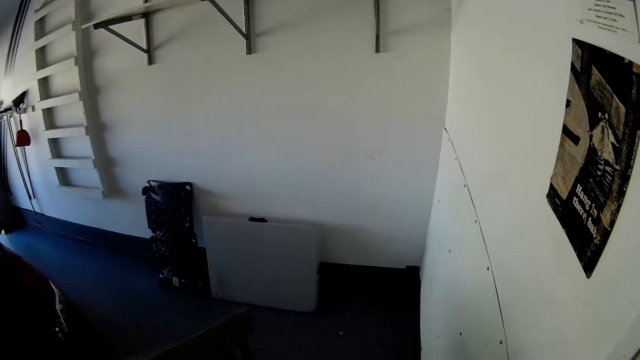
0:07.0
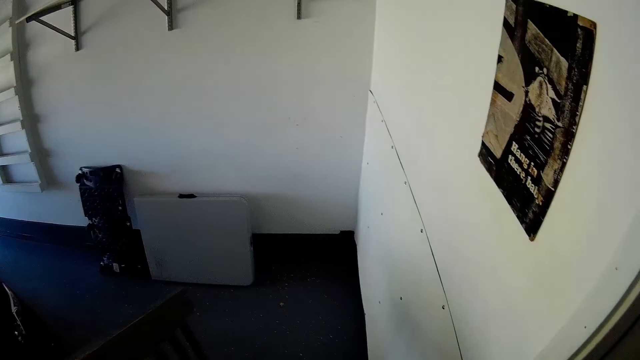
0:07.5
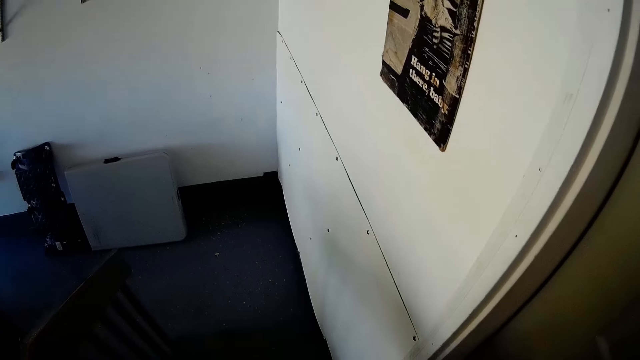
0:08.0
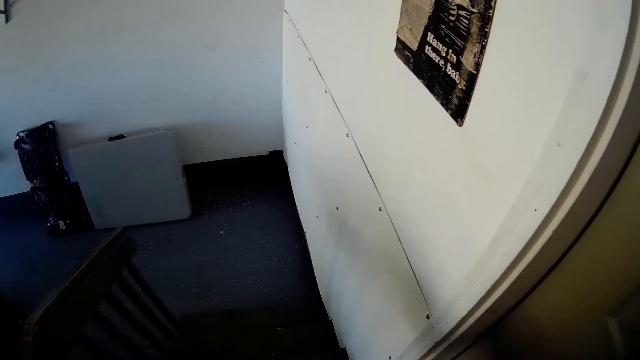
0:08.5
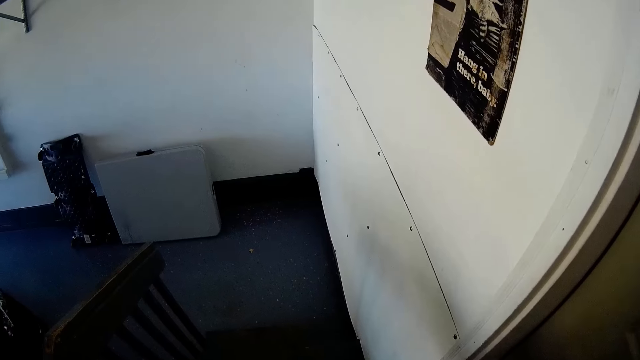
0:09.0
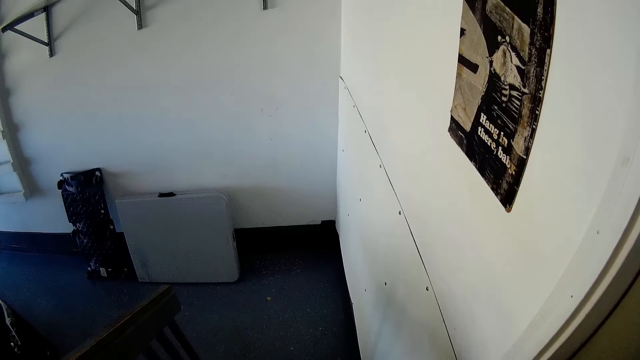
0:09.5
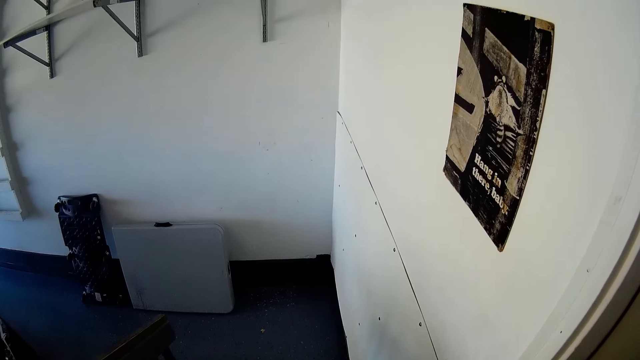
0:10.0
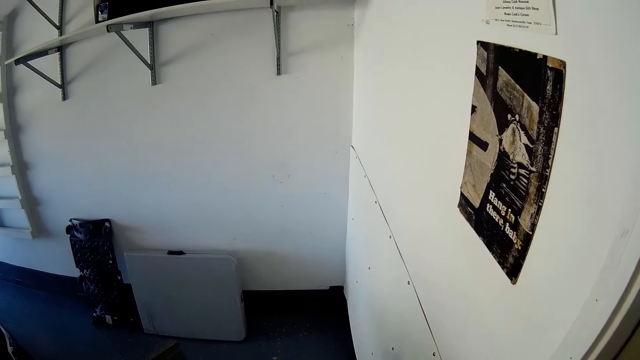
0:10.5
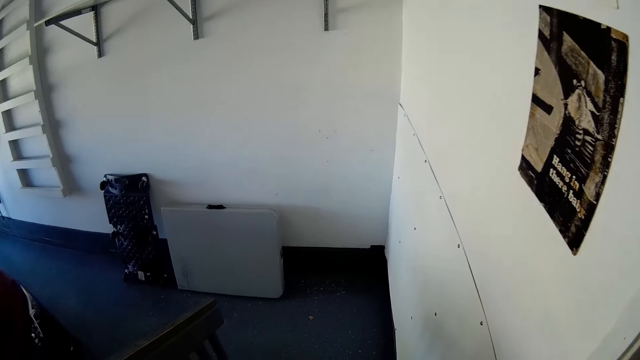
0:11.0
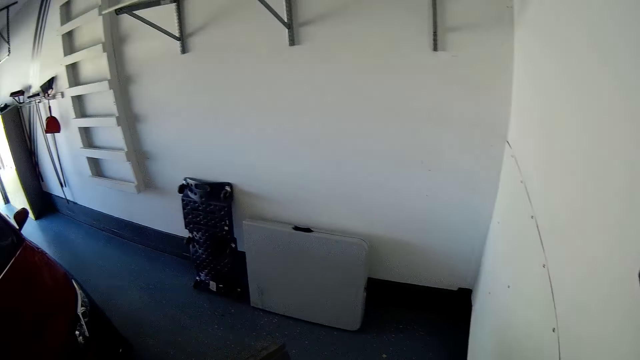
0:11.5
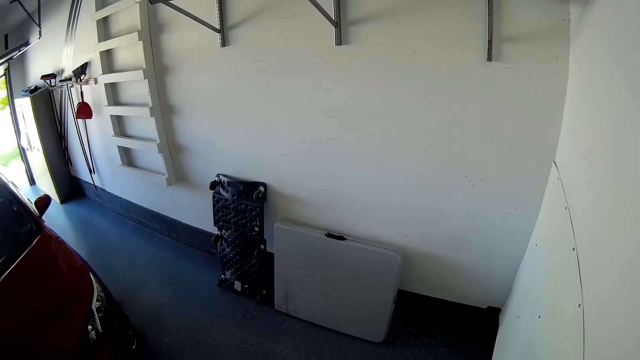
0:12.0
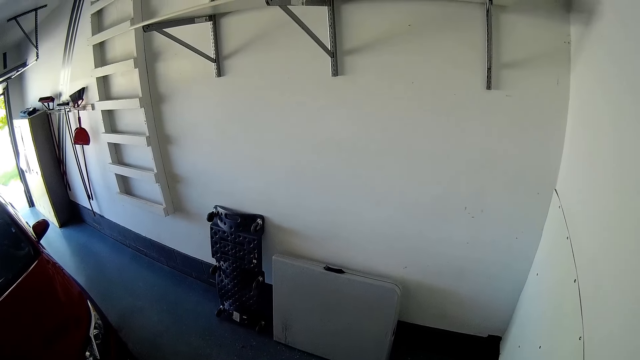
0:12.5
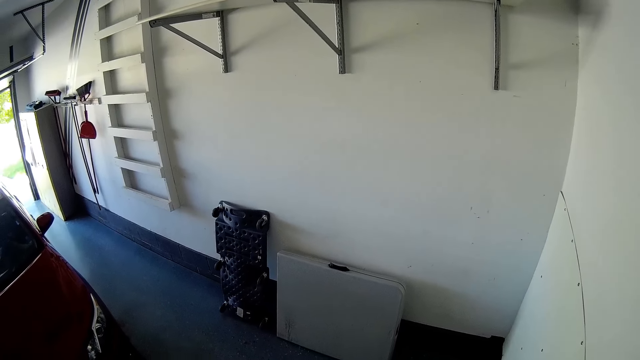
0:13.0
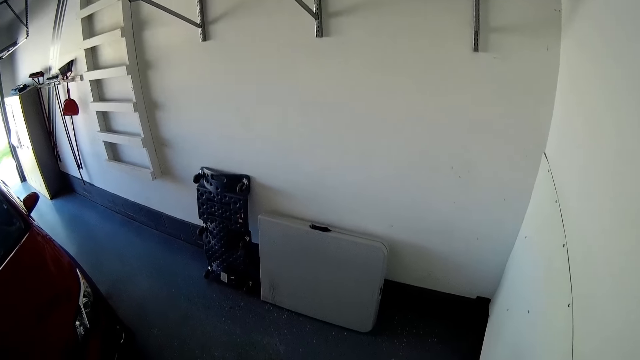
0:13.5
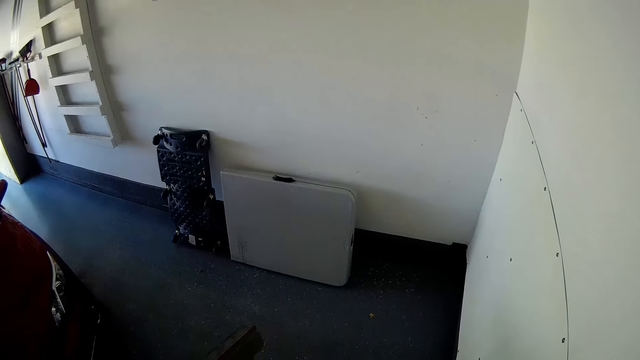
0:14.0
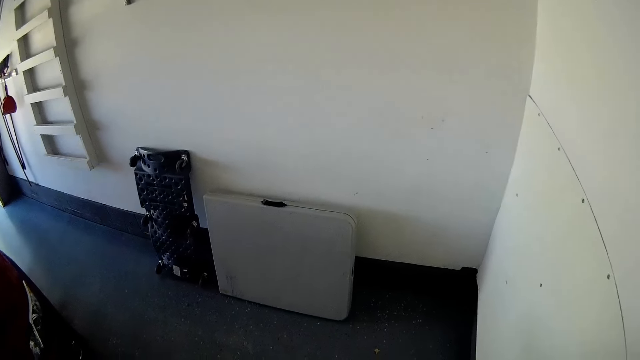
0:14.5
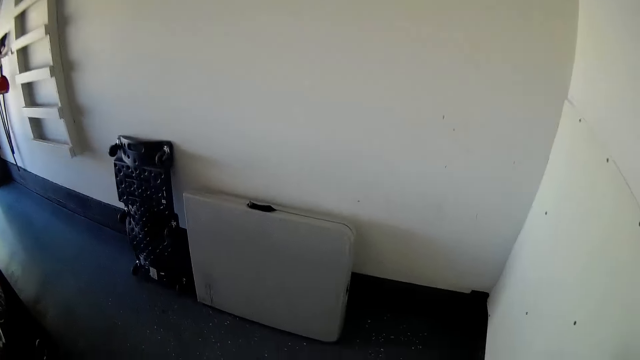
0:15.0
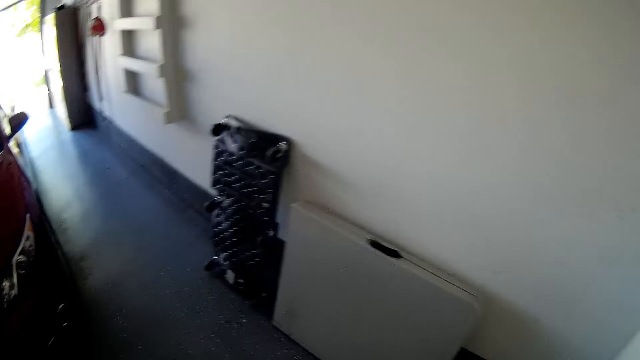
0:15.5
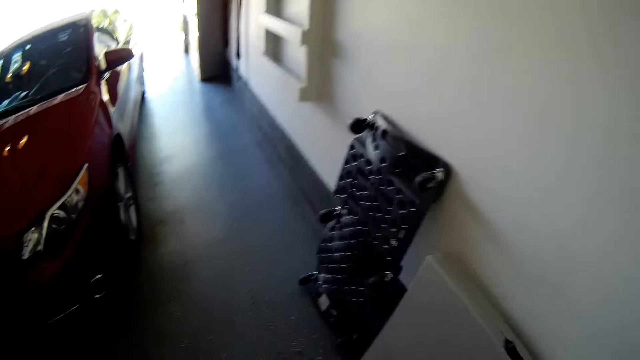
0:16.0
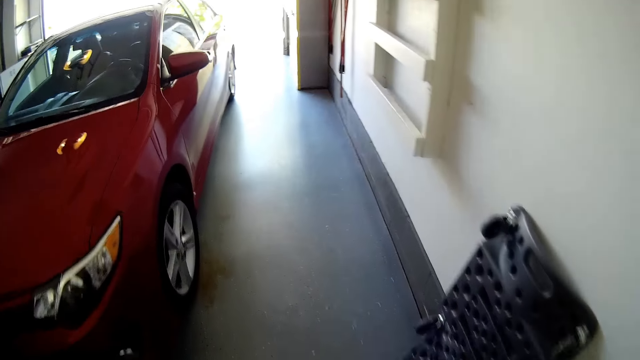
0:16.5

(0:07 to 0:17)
The camera wearer closes the door with his right hand.

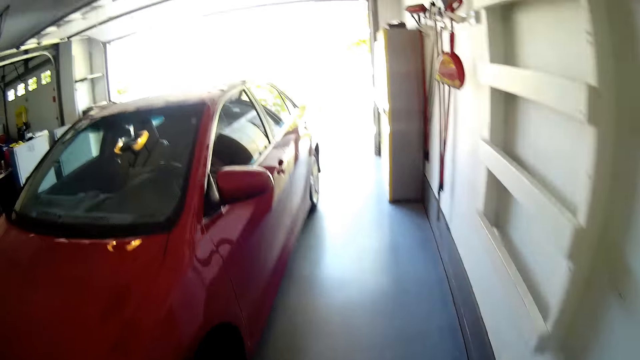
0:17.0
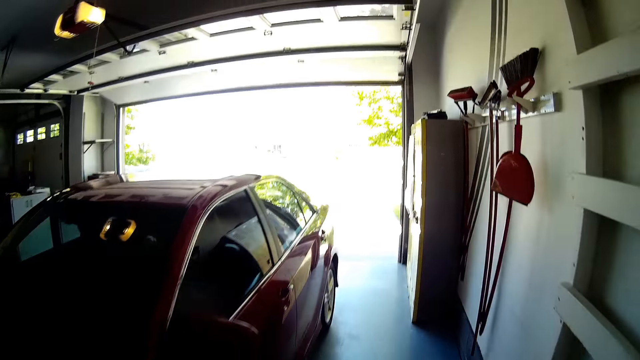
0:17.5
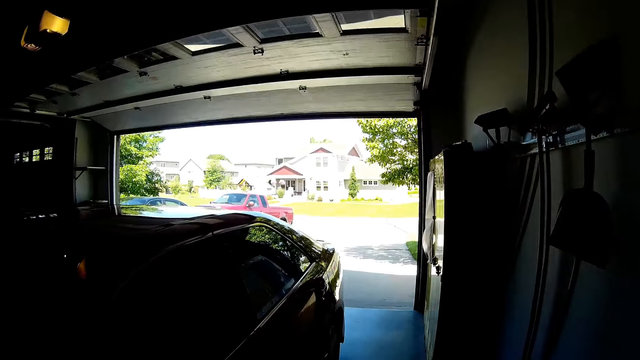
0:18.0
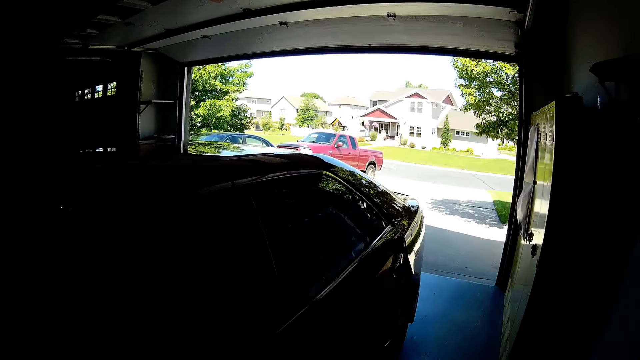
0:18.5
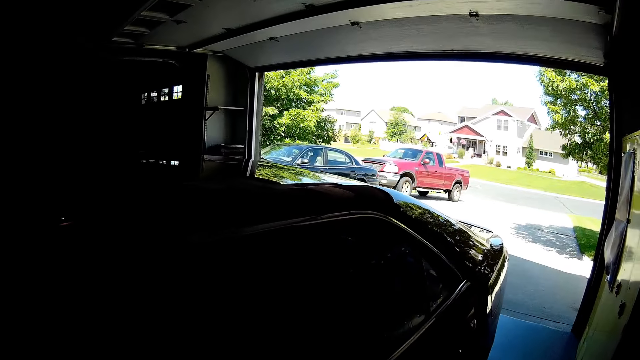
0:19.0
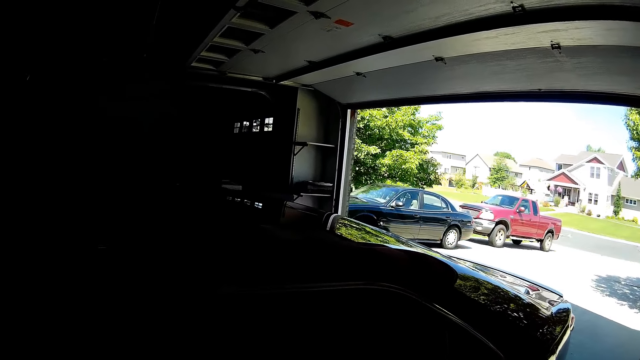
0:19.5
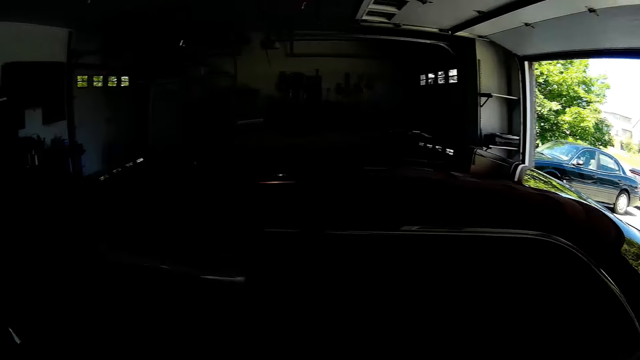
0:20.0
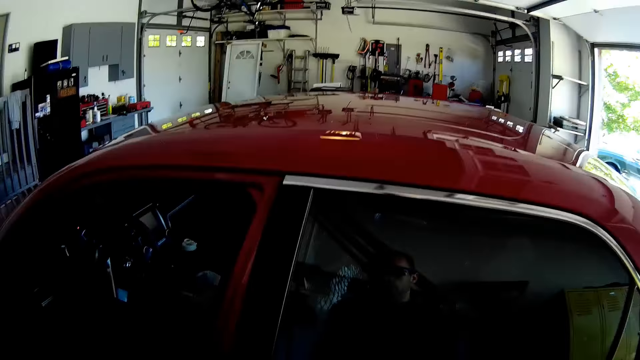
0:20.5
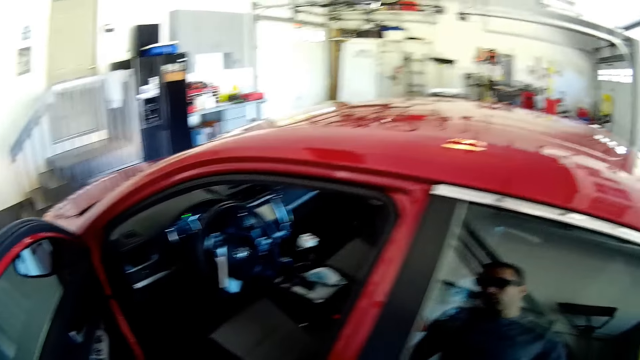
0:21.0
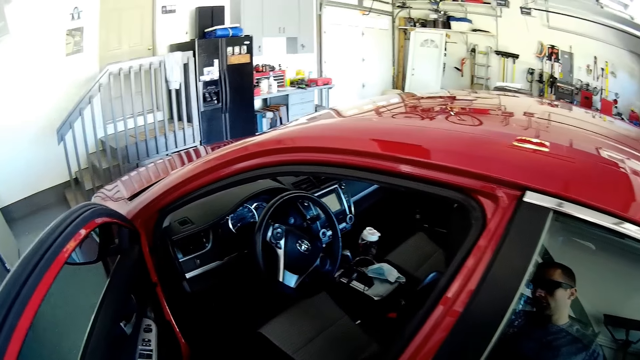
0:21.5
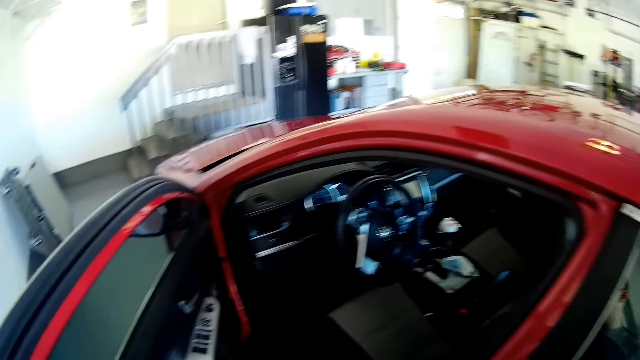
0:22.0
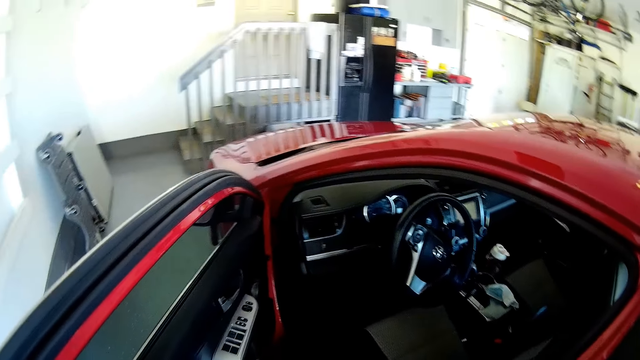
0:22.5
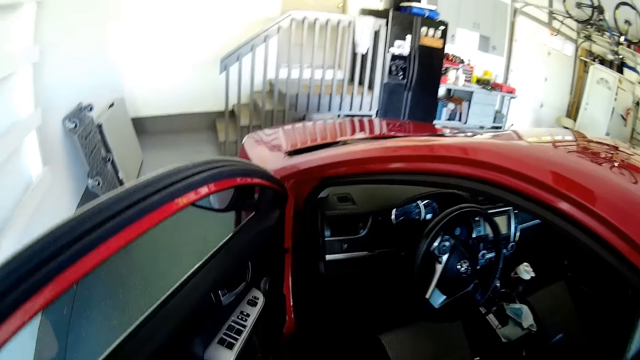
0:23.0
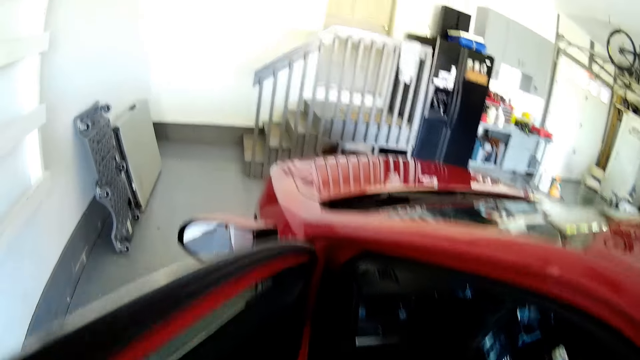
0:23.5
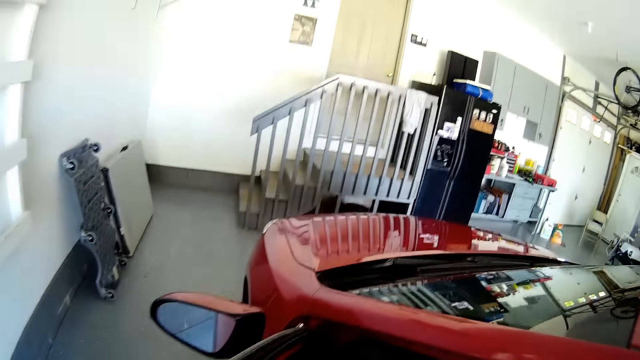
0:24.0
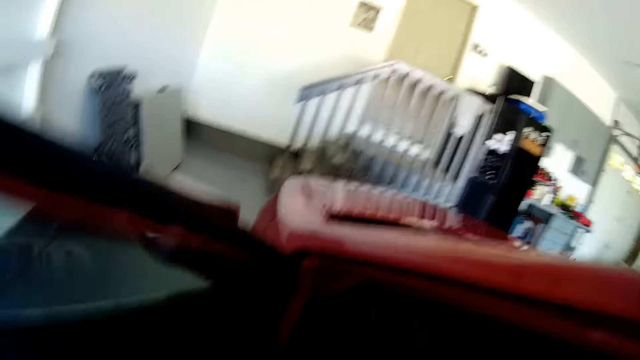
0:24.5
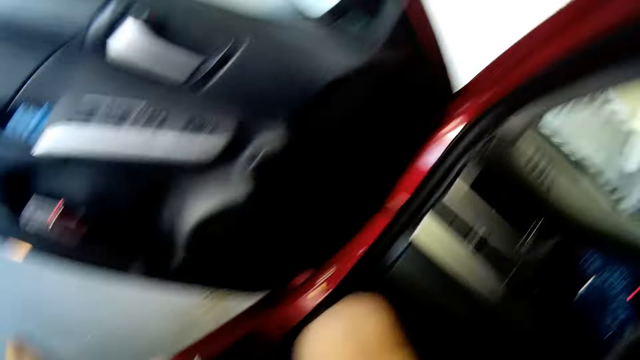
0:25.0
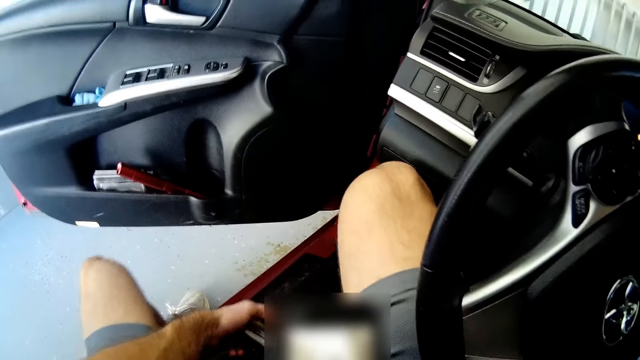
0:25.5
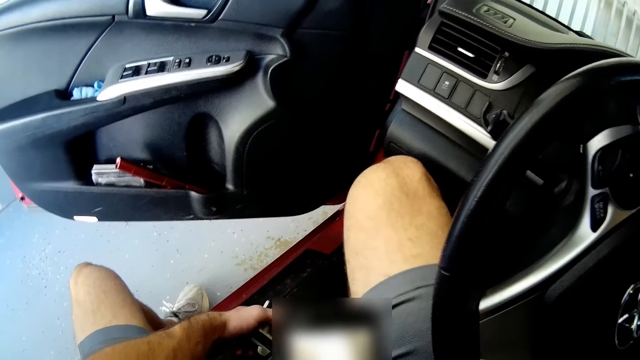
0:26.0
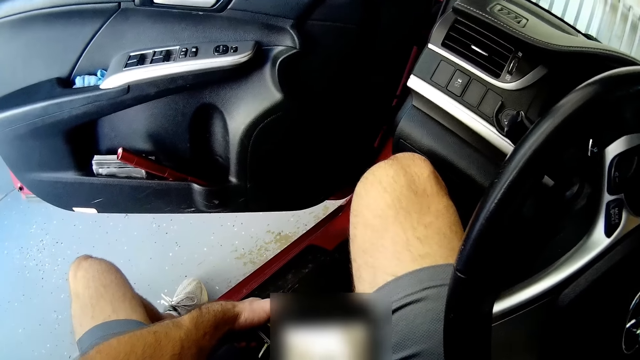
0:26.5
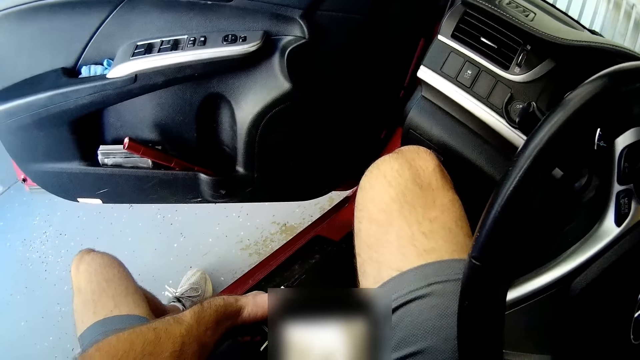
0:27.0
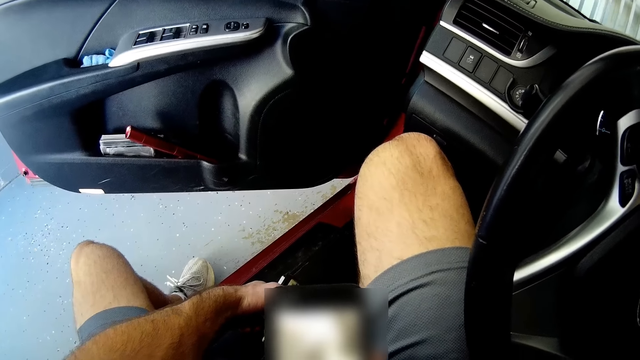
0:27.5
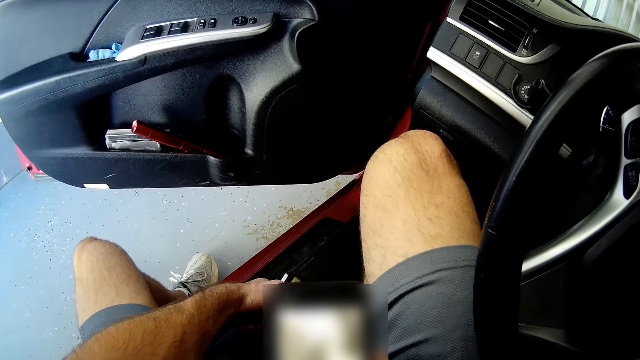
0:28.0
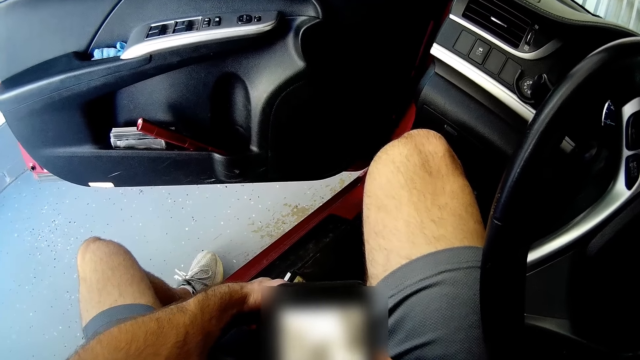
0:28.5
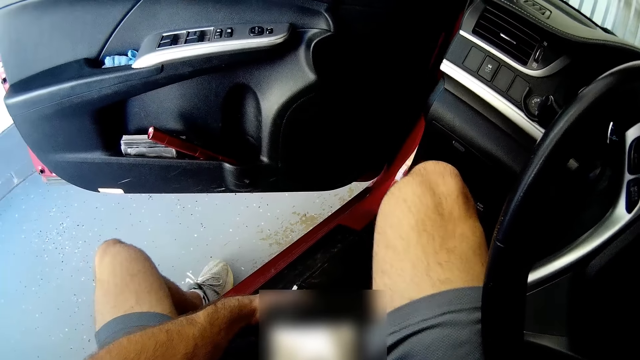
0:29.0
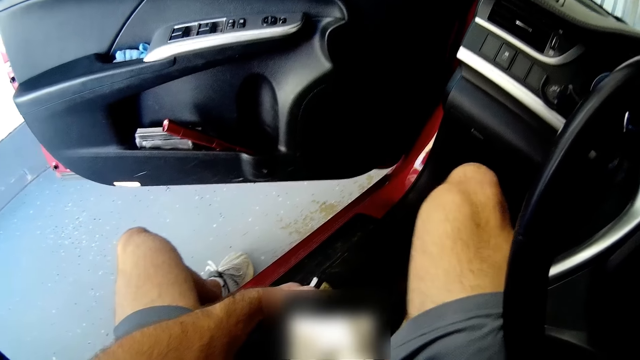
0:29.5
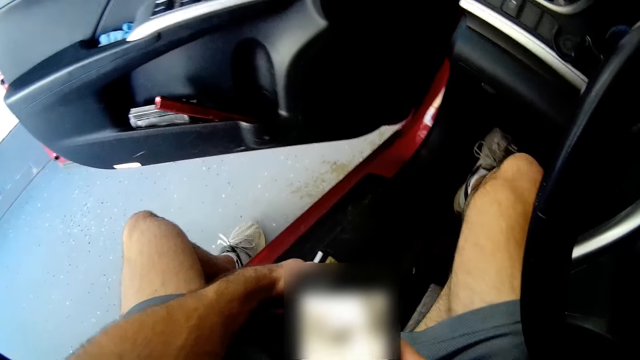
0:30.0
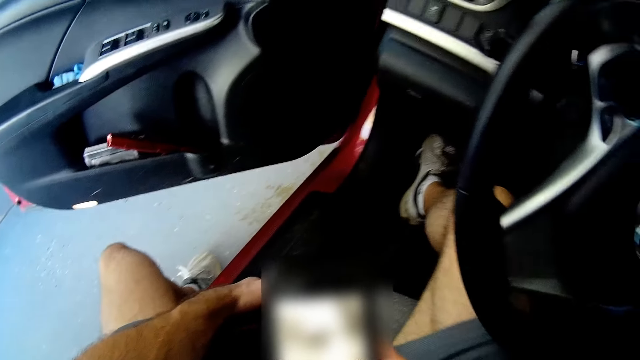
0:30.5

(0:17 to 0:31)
The camera wearer opens the car door with his right hand. He looks inside the car. He enters the car. He sits in the car. He operates a mobile phone with his right hand. He stares at the phone.
